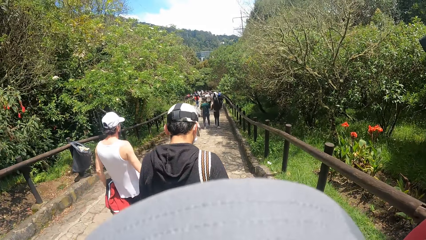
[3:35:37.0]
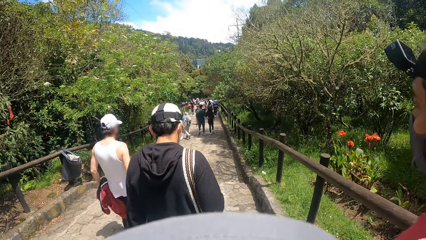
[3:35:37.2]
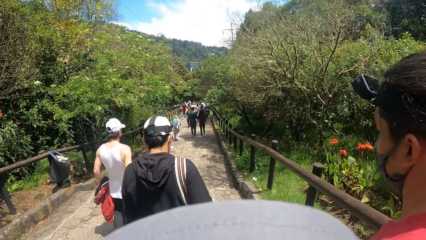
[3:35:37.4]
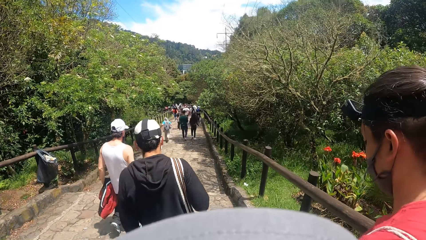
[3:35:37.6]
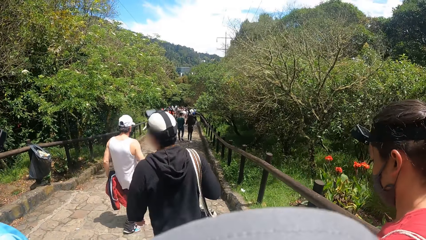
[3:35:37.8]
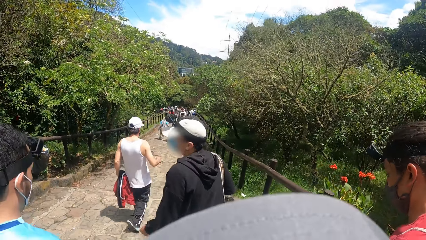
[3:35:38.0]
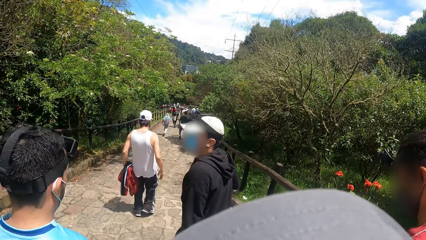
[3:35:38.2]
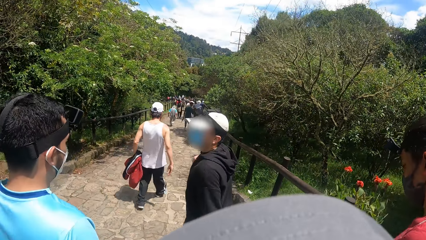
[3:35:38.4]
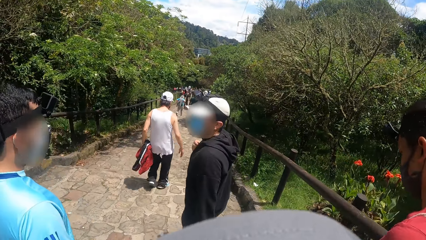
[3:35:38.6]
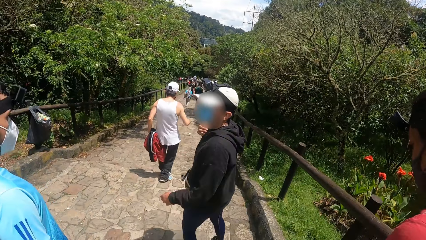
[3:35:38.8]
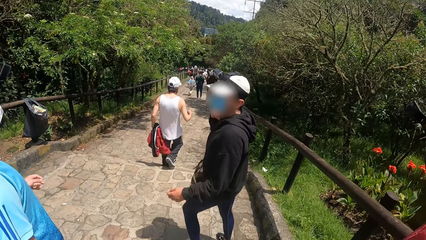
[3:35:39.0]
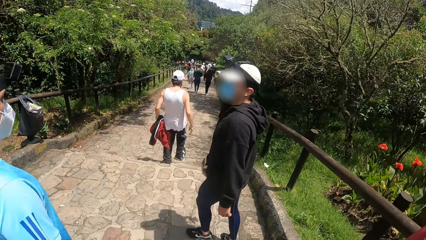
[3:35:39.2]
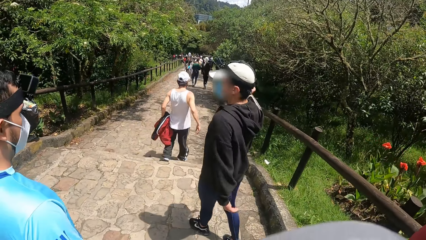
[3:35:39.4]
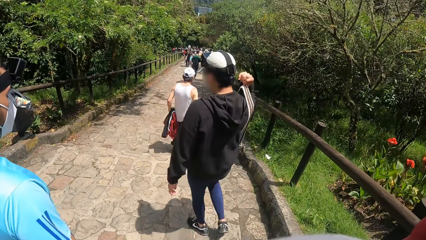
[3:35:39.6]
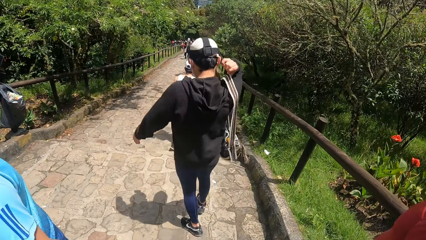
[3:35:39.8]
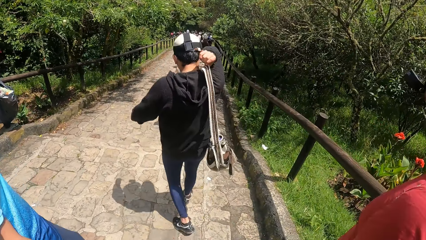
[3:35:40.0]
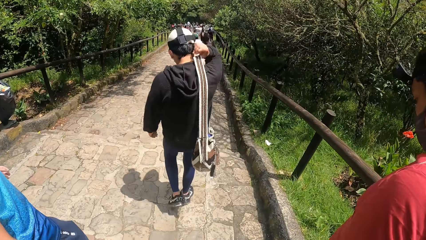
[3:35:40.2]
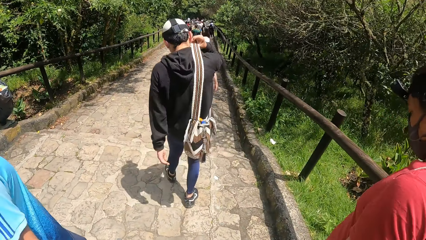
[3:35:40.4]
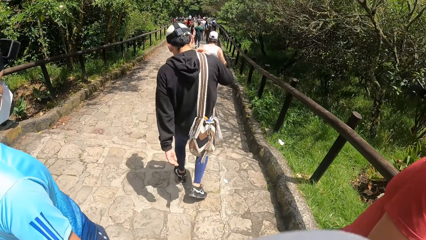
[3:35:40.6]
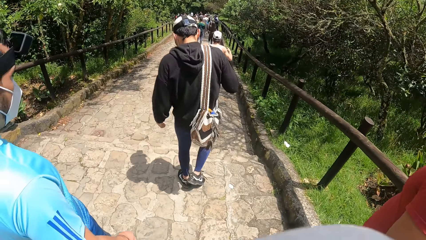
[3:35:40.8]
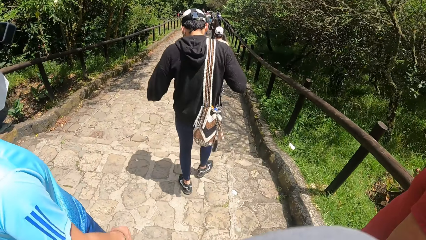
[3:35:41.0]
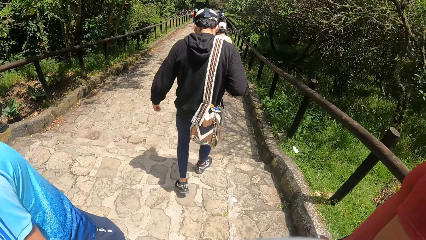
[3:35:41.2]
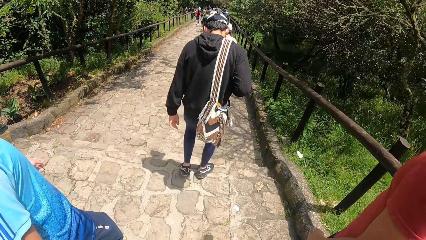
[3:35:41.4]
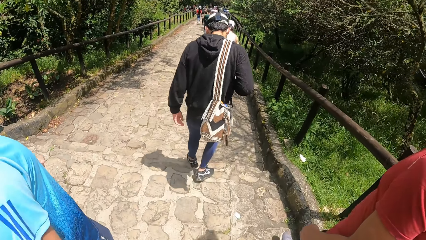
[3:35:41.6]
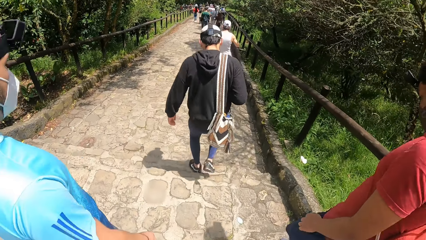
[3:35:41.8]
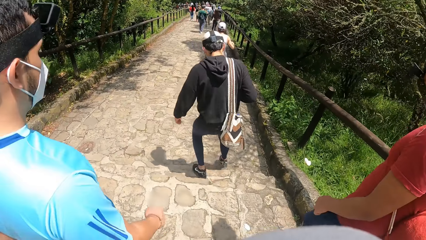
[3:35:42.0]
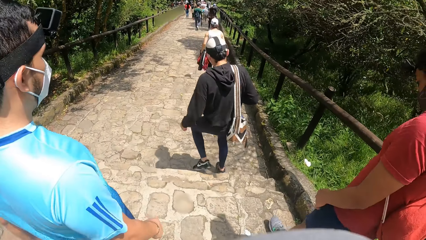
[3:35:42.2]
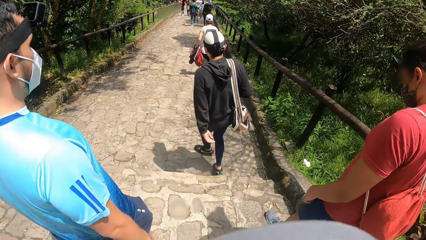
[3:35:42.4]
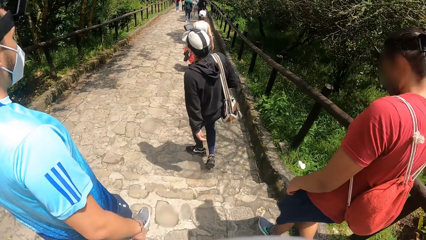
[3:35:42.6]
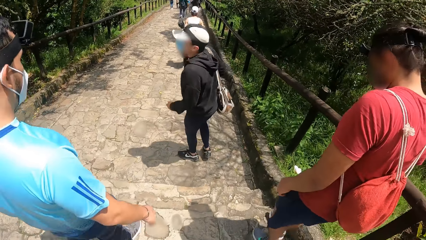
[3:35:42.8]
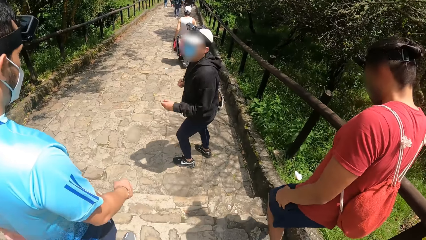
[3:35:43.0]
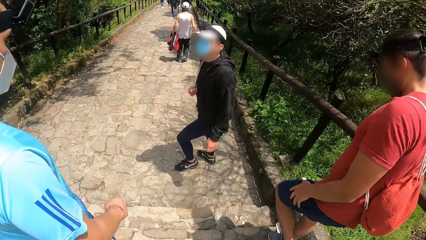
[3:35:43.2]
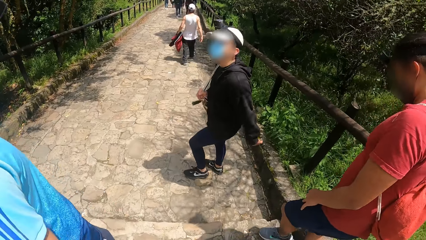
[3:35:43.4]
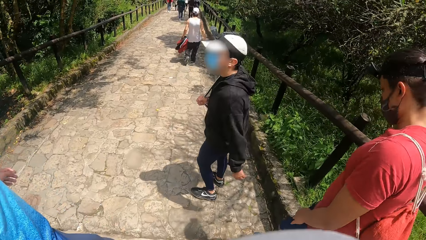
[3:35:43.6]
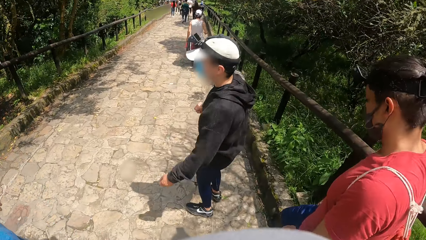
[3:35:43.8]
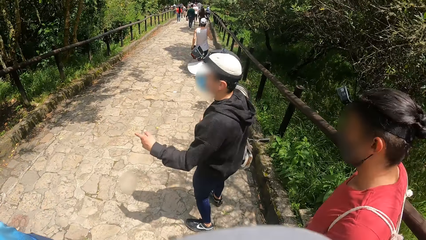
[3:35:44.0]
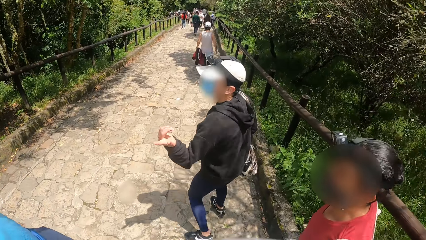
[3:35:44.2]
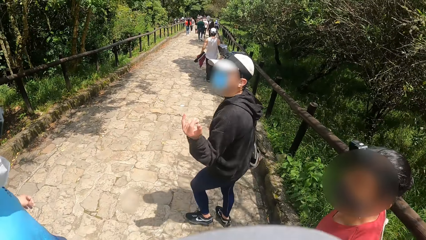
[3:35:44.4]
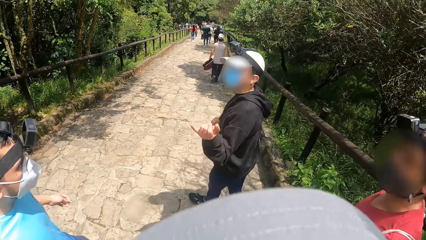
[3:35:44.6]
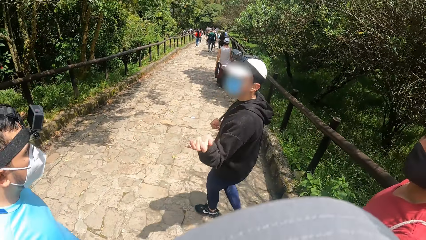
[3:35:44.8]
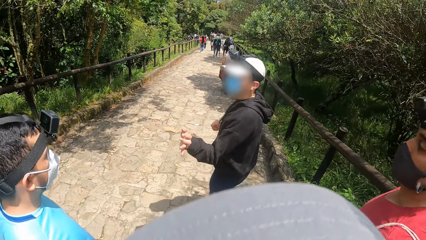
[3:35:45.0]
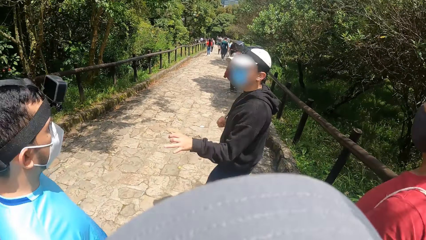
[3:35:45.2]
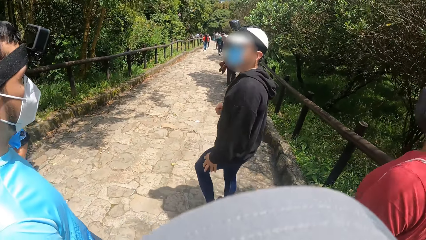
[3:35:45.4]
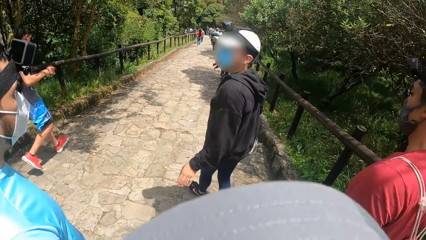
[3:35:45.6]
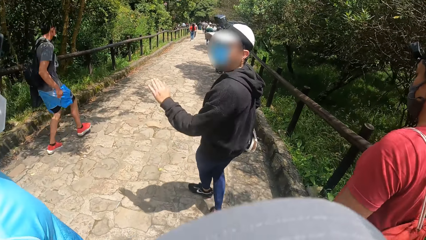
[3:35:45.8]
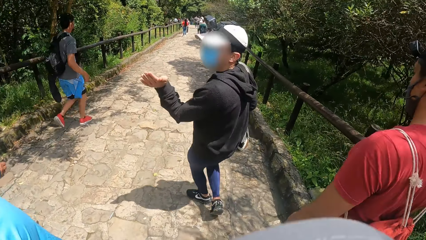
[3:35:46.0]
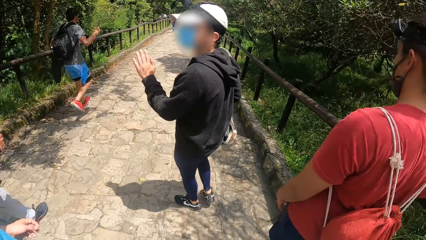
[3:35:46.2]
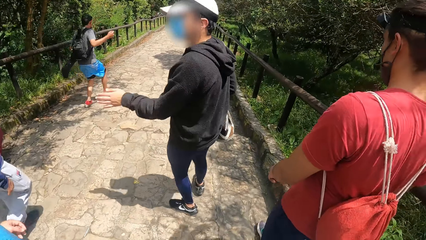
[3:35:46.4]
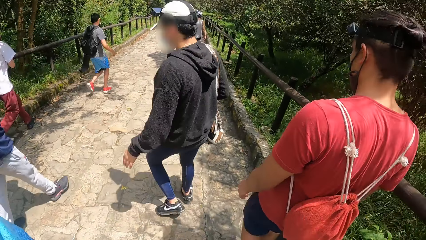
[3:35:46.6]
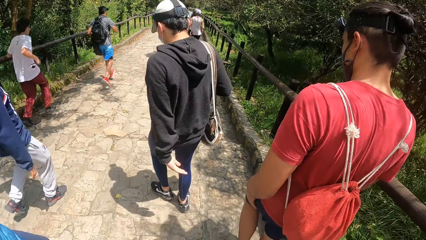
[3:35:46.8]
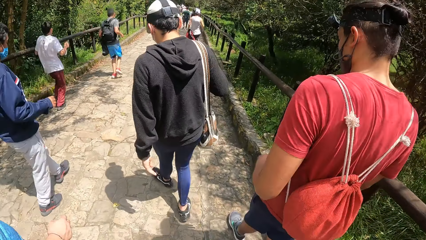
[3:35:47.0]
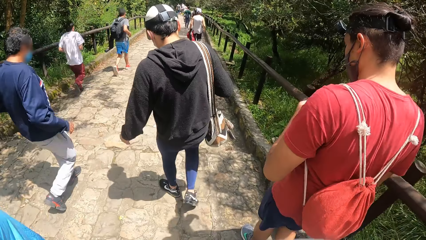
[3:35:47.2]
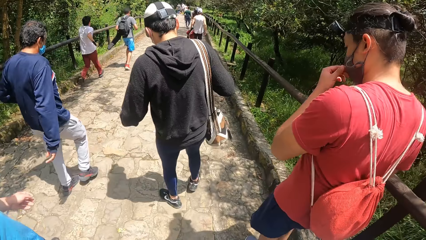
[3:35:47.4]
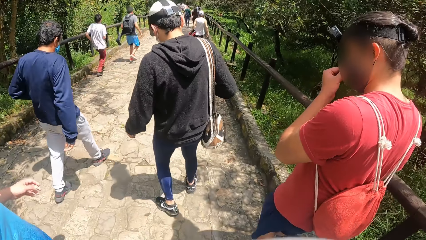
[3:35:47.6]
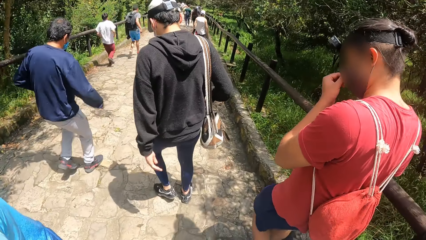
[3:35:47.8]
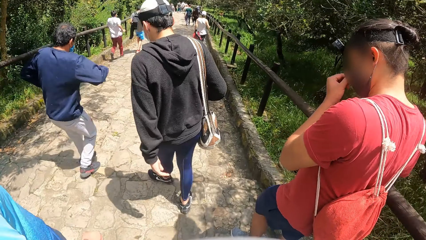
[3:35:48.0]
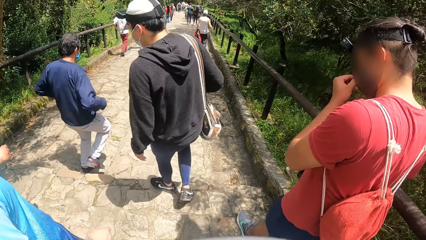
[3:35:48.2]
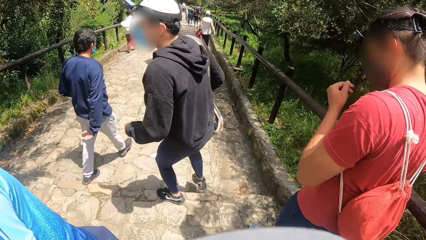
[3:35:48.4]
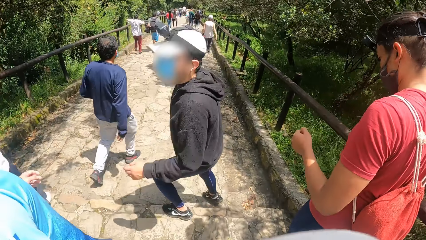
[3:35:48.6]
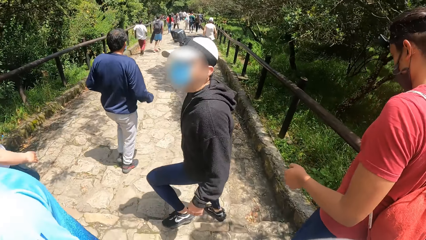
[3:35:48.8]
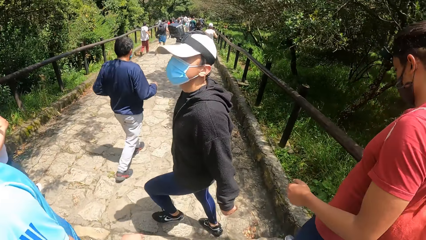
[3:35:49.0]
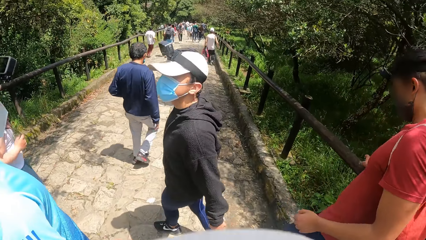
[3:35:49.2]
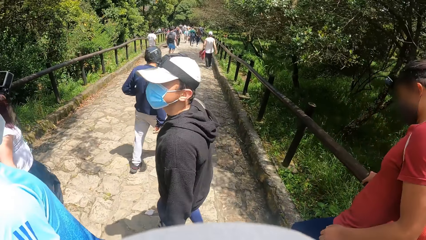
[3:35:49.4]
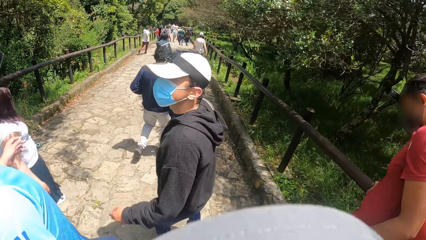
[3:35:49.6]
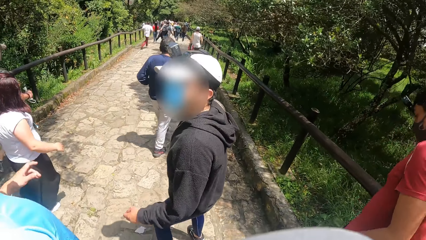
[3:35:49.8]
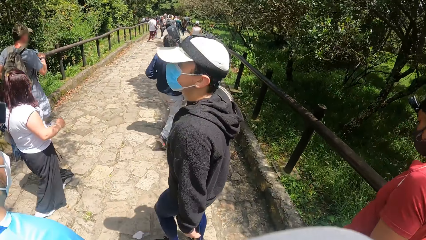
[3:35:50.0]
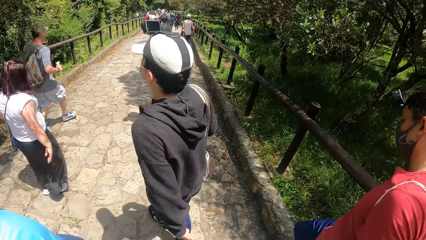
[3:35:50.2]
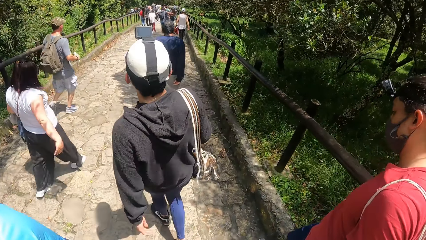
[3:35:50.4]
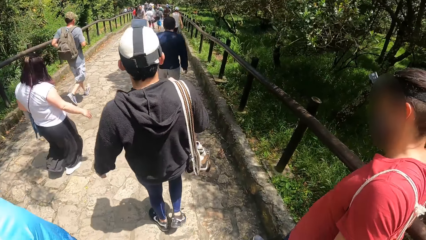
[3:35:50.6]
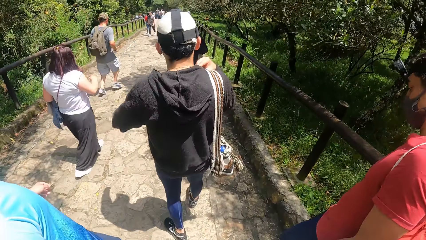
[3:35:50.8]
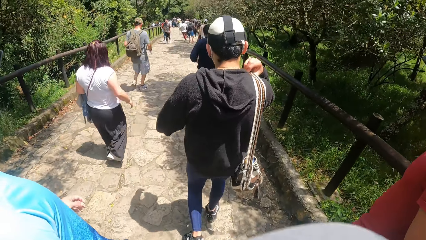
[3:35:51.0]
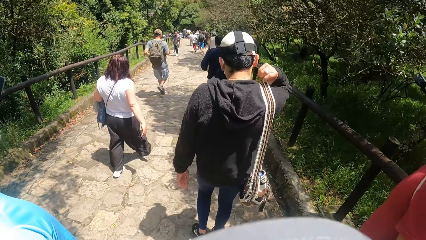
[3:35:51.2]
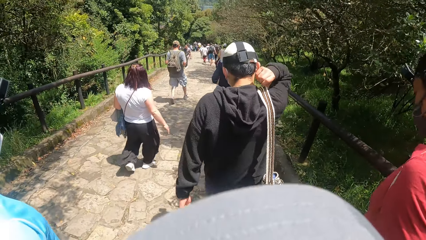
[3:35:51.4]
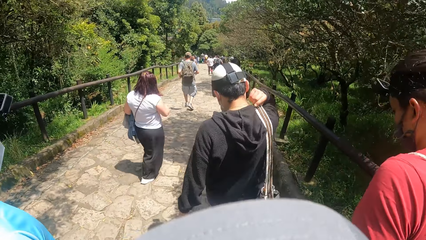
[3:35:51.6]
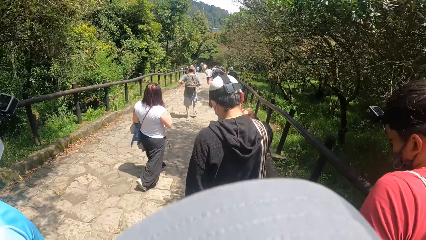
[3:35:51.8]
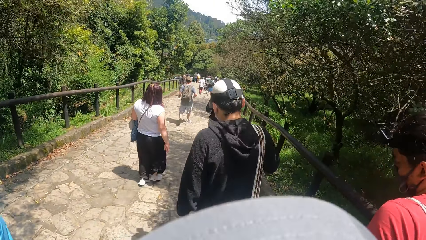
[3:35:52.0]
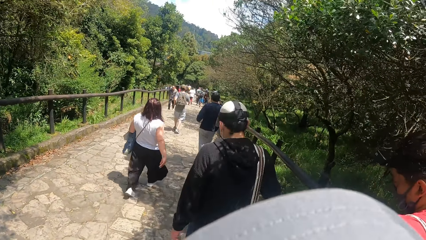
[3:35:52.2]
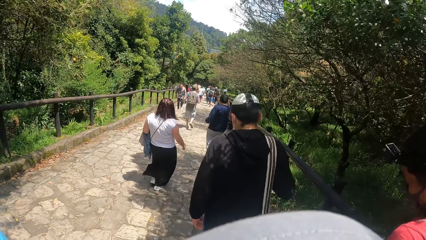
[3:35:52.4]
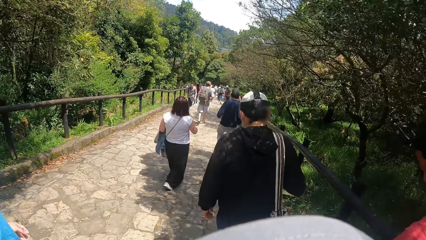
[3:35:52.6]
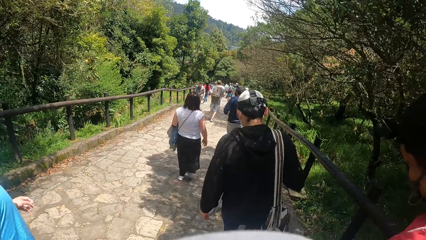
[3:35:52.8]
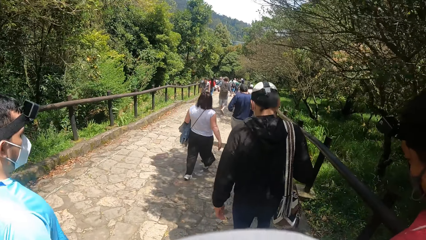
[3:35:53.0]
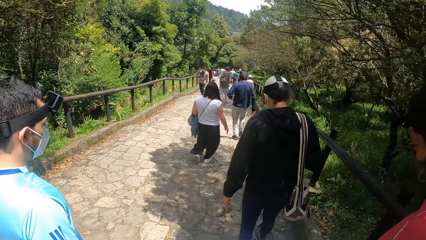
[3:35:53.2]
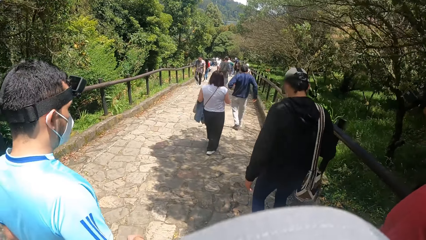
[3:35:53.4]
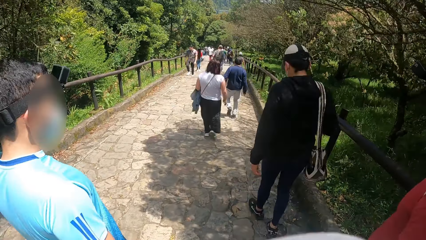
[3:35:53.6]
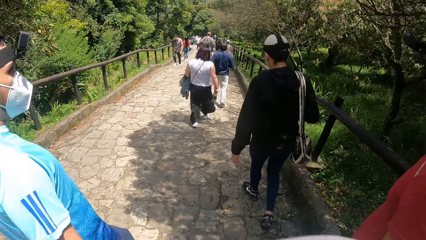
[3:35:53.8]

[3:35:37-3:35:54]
A person walks along the road. Another person interacts with a third person. The second person walks on the road, adjusts the handbag, walks on the road, and interacts with the third person. The first person interacts with the third person. The second person walks on the road. The first person walks on the road and touches his nose. The second person interacts with the third person, adjusts the bag, and walks on the road.
